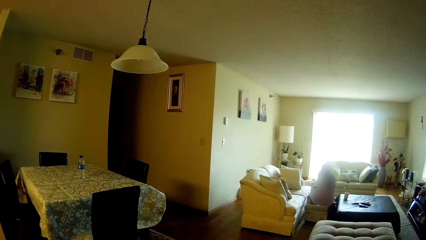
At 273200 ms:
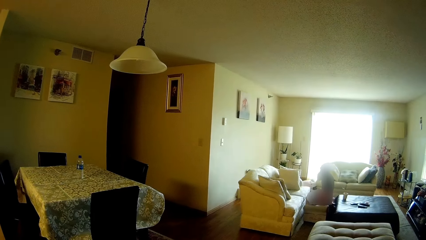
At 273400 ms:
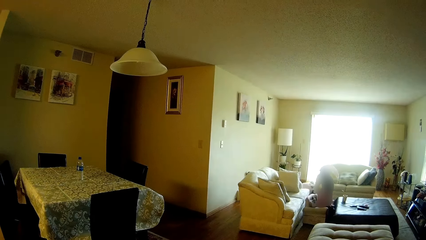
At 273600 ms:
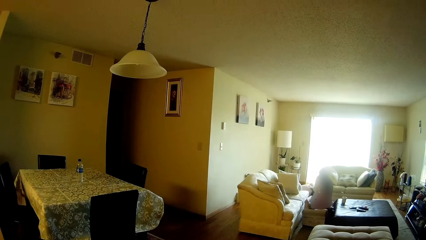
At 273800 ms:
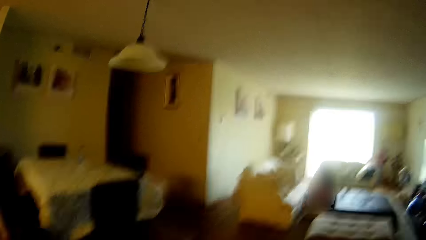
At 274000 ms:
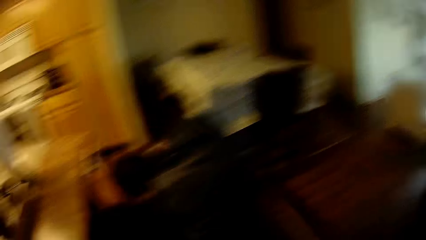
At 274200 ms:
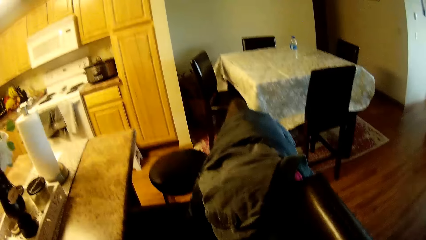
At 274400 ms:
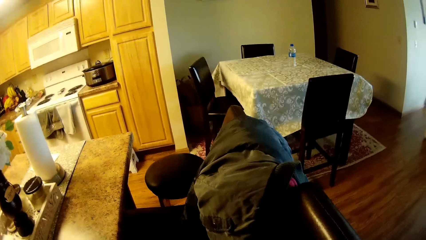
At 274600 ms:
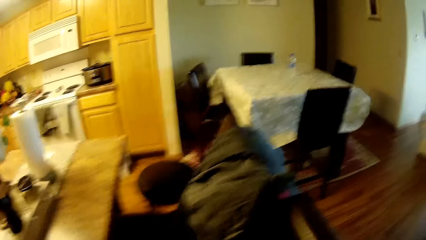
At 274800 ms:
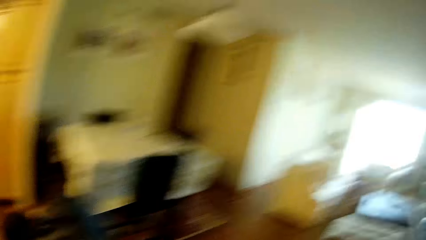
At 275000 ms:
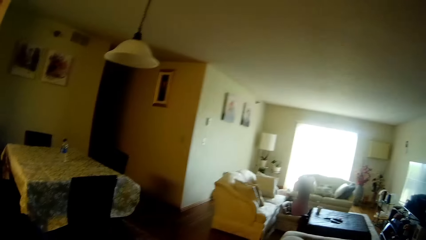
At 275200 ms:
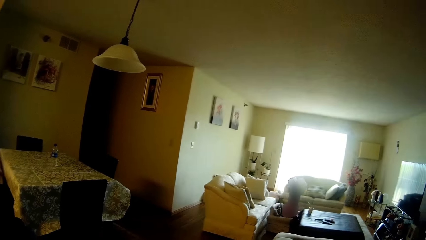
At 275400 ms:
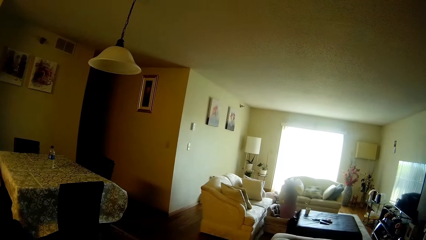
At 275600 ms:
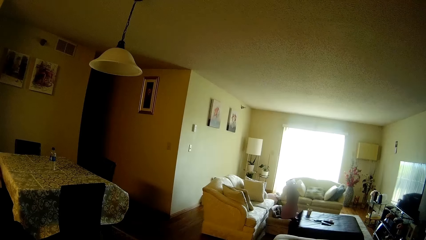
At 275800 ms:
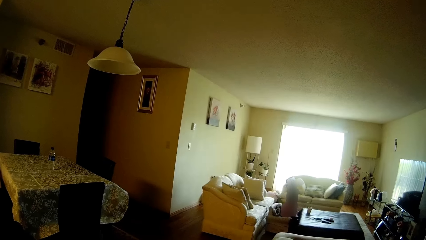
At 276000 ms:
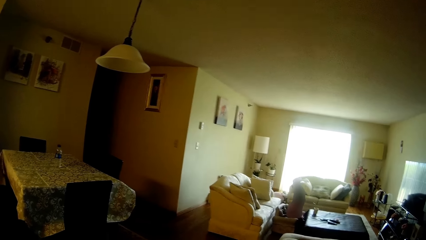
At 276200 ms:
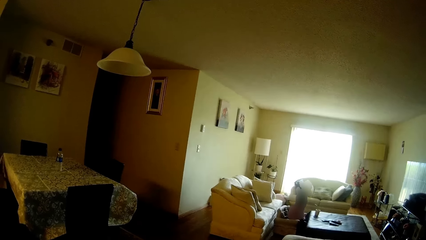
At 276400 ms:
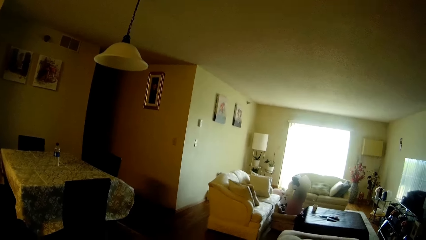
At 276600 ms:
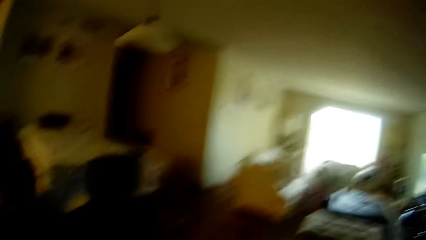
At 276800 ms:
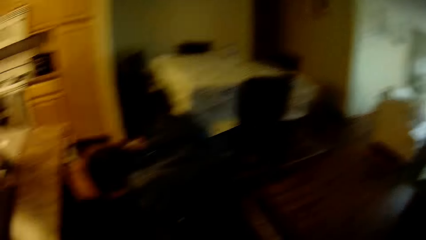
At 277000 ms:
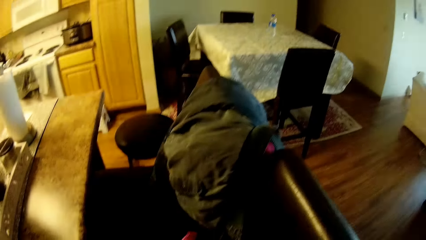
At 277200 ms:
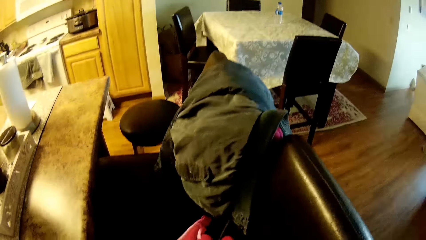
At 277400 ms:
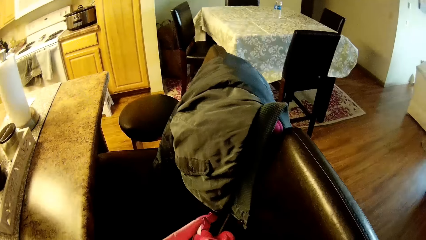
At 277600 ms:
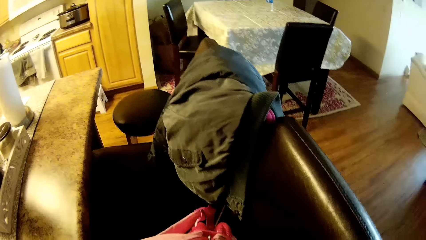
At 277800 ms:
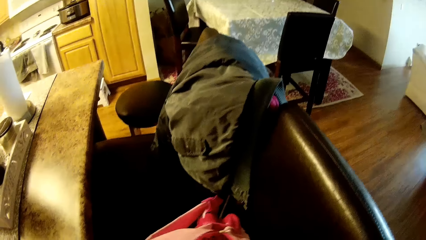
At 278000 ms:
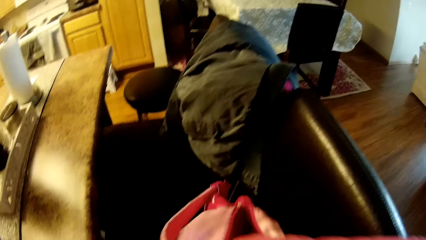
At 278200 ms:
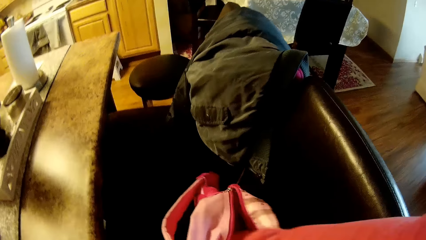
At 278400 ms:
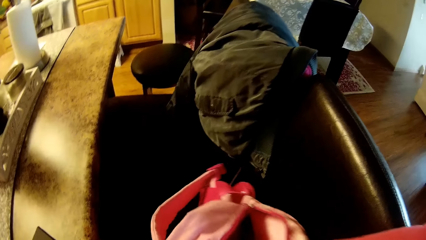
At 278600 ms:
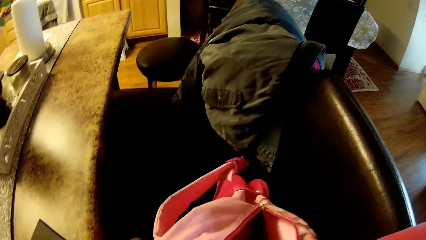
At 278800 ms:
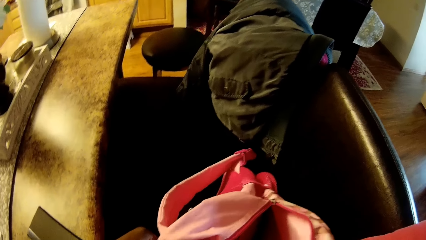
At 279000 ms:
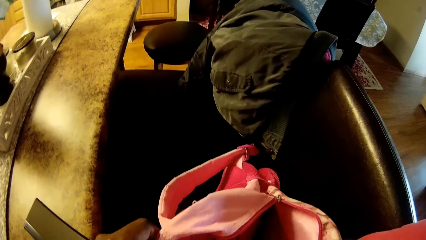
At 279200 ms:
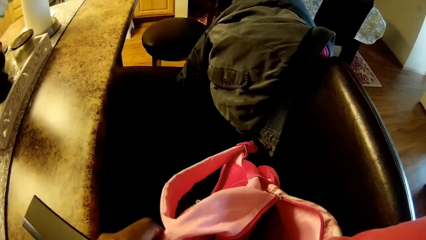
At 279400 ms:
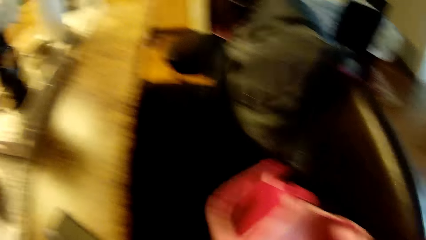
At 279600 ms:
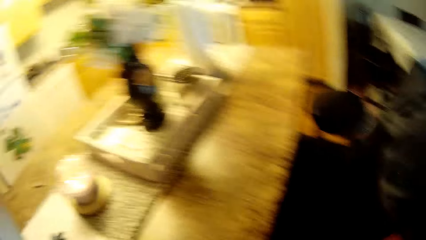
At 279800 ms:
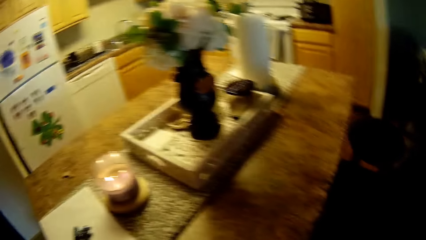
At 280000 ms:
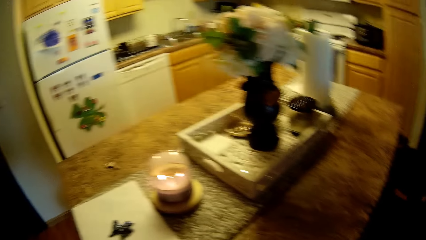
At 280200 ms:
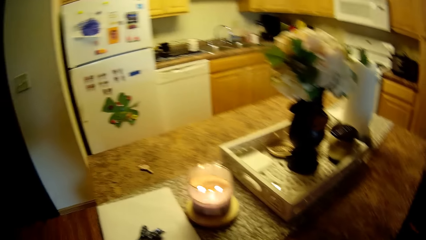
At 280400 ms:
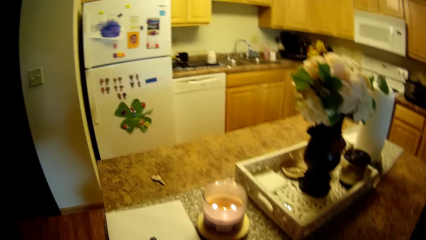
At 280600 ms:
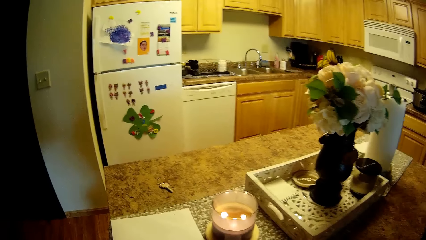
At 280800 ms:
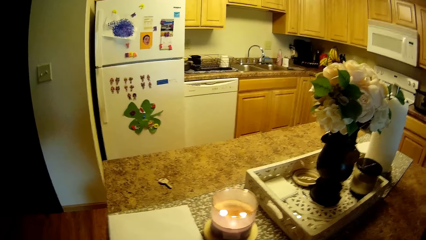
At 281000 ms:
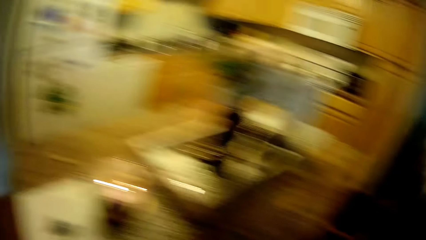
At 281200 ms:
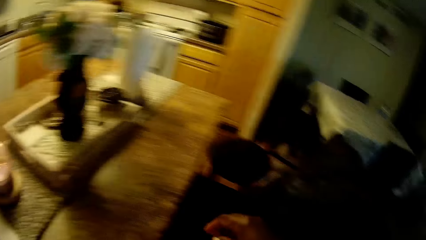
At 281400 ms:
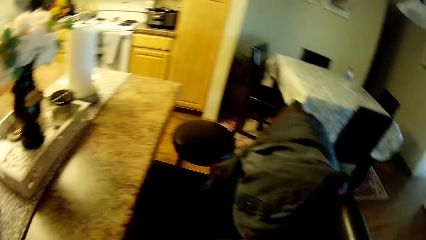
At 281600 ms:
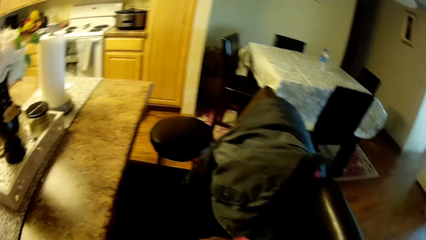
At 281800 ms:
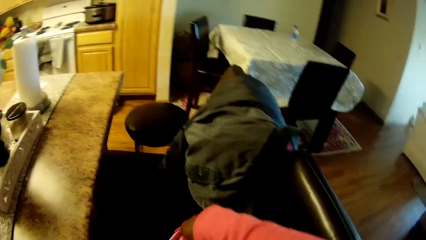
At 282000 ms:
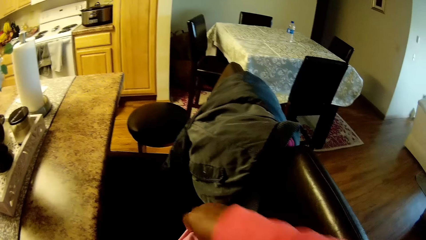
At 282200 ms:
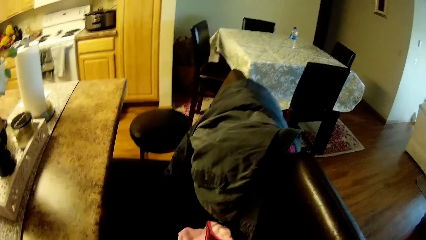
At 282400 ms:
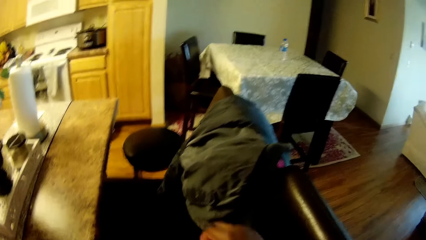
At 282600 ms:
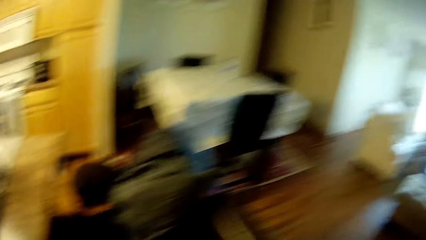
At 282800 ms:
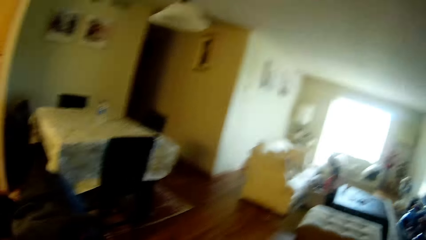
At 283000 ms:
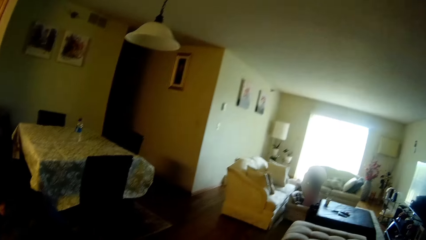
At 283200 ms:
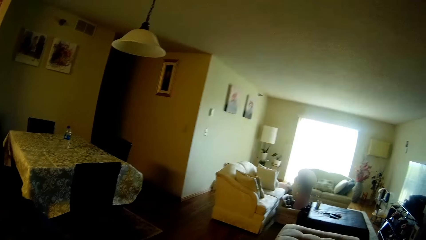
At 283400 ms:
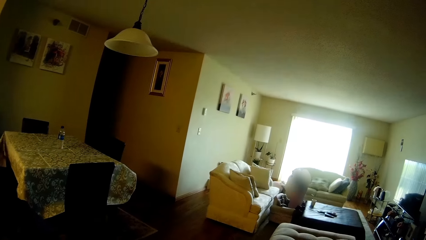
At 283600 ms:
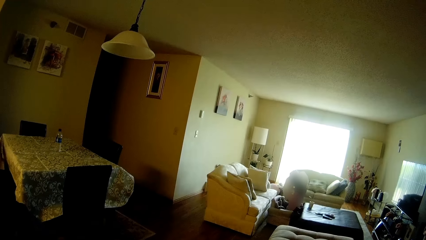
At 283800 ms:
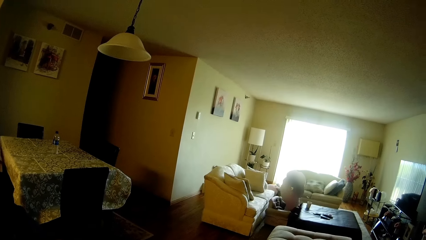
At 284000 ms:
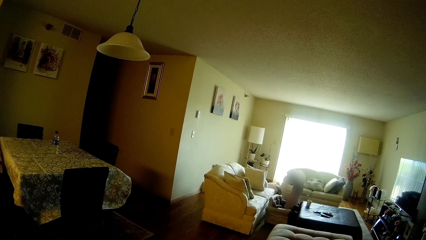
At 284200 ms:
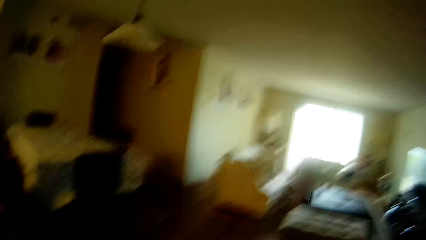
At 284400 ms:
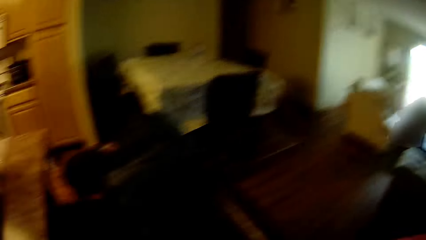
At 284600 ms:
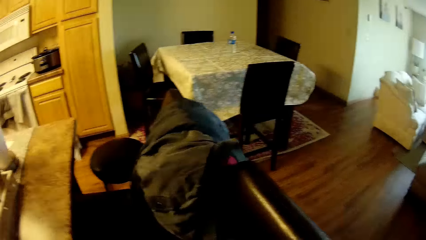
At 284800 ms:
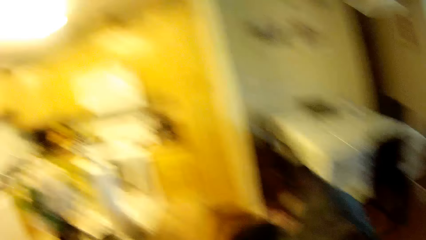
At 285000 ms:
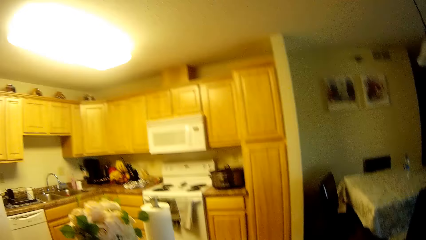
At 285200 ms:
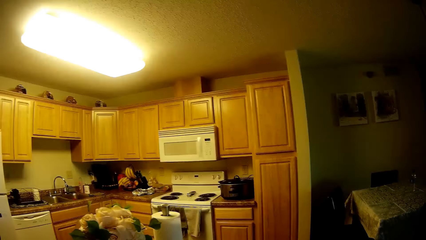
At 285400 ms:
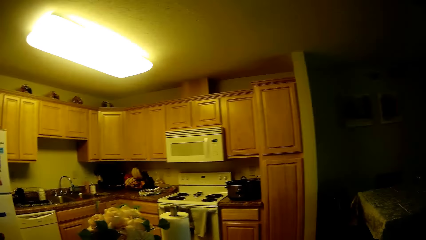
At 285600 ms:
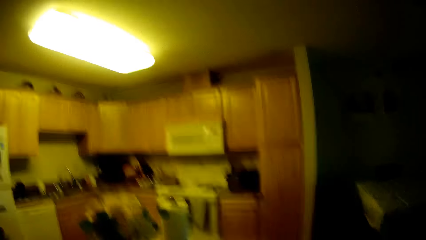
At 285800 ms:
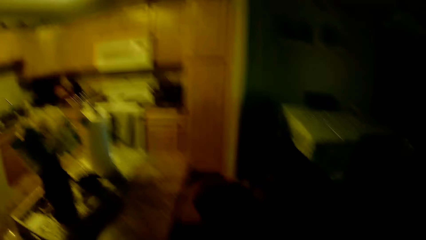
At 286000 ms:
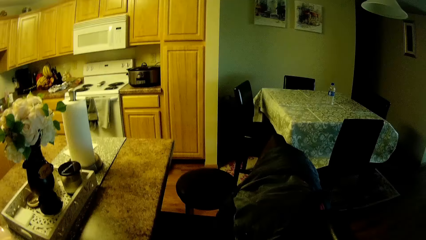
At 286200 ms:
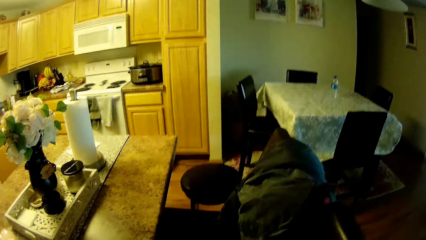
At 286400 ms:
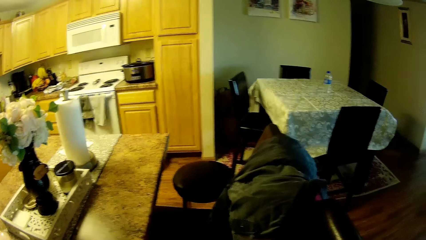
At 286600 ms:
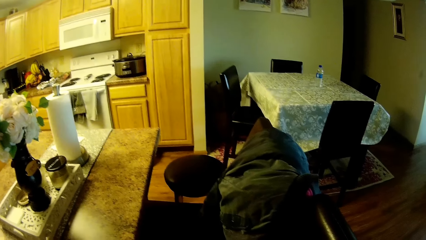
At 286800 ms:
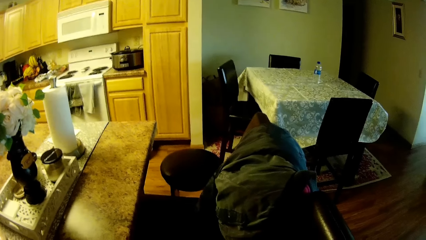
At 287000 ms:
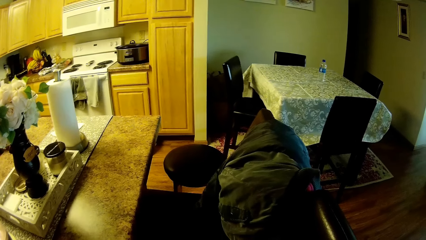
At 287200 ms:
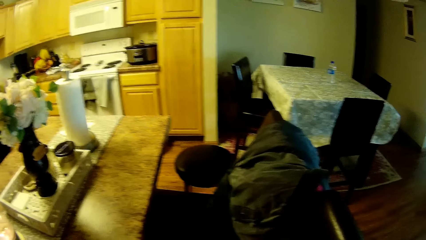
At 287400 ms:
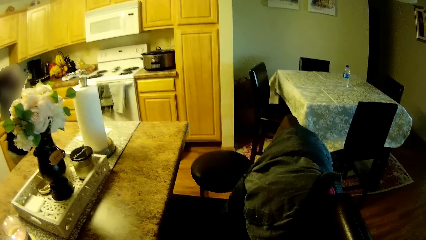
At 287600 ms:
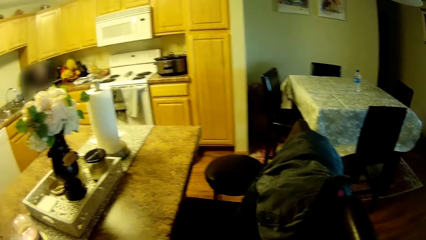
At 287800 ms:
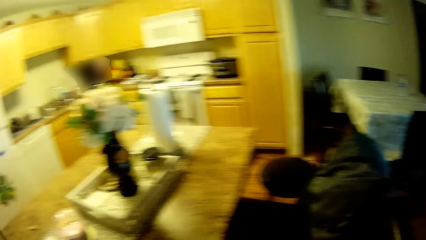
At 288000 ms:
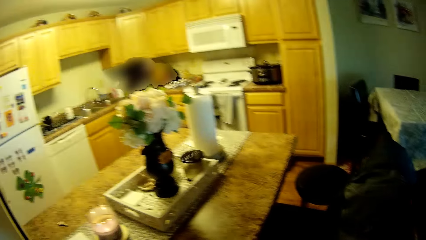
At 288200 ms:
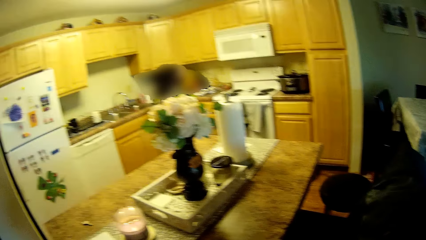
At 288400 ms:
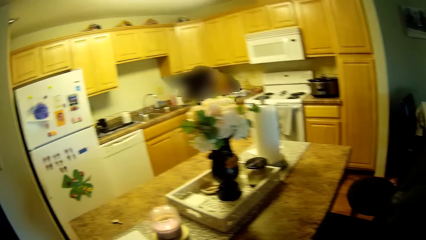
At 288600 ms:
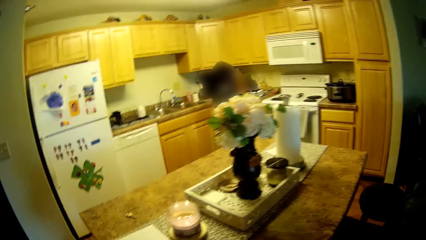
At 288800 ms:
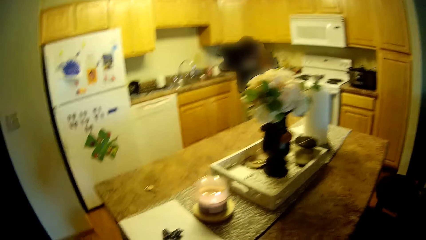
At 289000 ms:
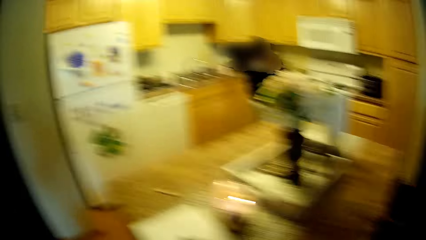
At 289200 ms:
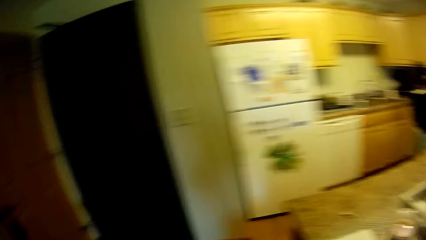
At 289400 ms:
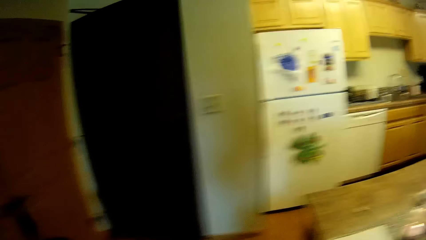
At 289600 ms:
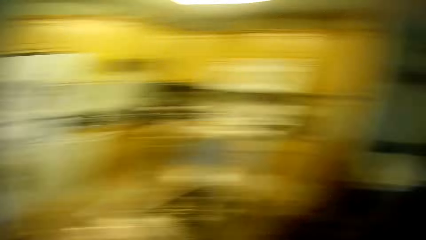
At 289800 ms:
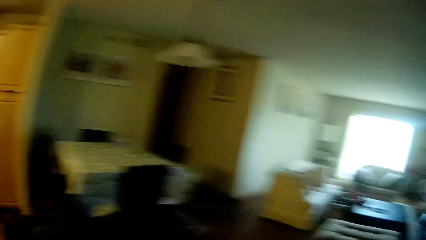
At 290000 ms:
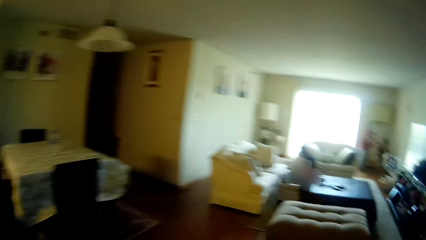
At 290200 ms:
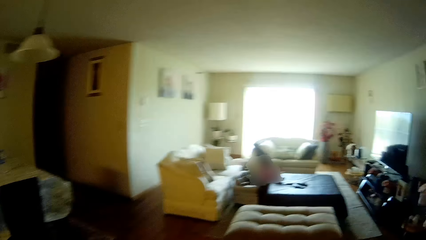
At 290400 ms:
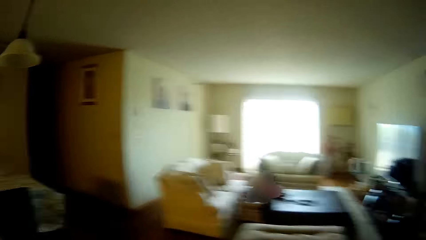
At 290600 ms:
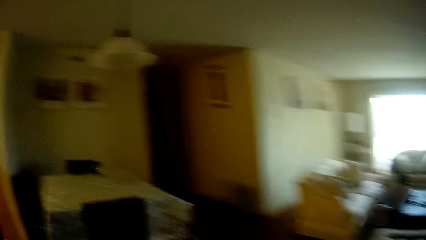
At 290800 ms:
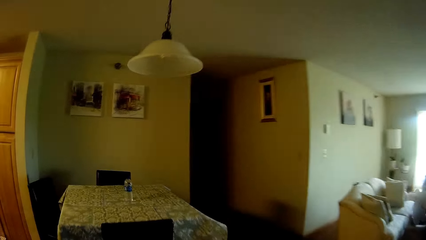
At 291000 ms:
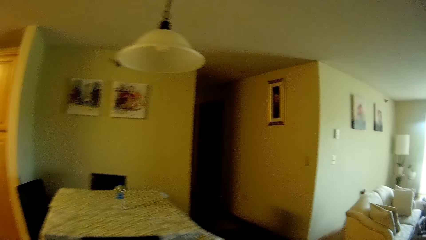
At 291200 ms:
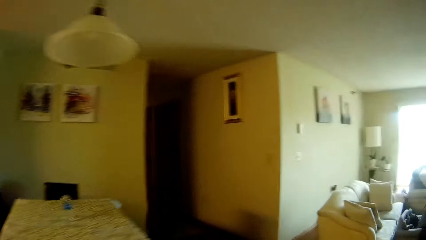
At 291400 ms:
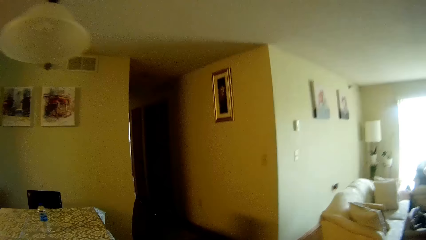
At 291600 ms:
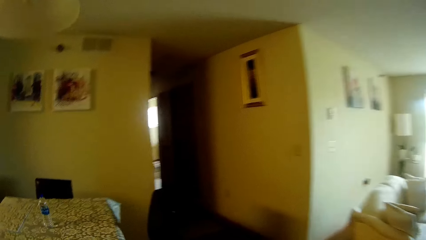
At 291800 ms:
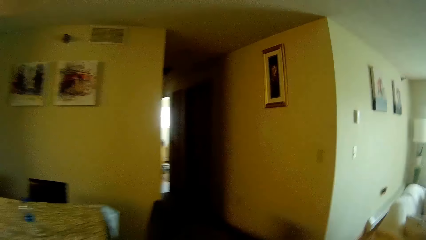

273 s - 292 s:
The camera wearer zips a school bag. She talks to a child. She goes through the bag with her right hand. She packs snacks into the school bag. She walks towards a bedroom.
